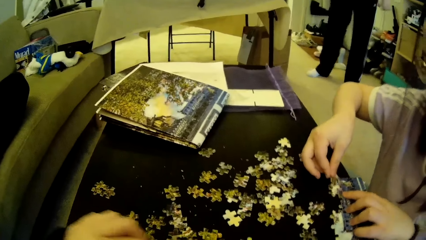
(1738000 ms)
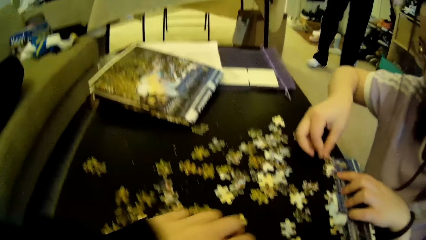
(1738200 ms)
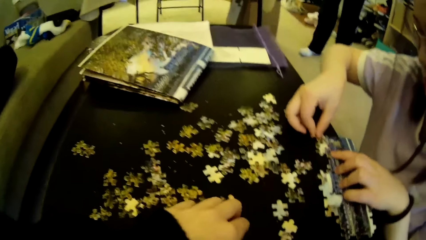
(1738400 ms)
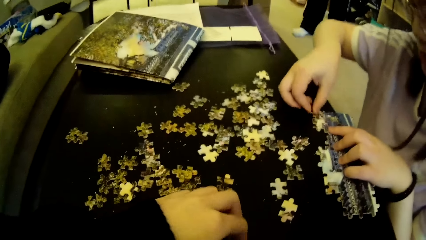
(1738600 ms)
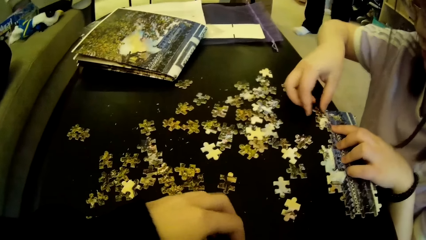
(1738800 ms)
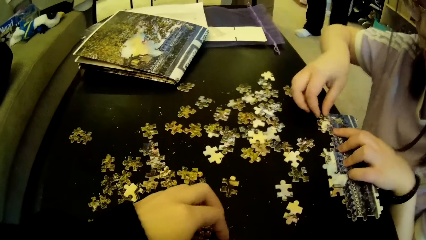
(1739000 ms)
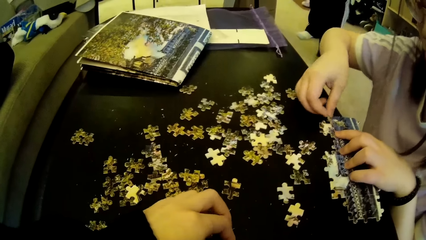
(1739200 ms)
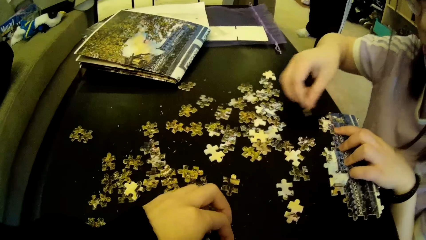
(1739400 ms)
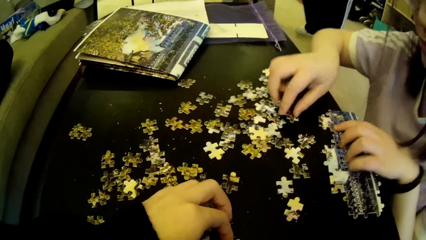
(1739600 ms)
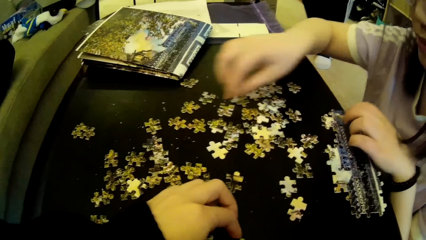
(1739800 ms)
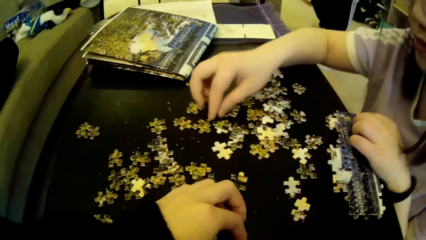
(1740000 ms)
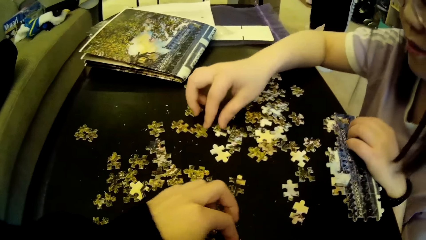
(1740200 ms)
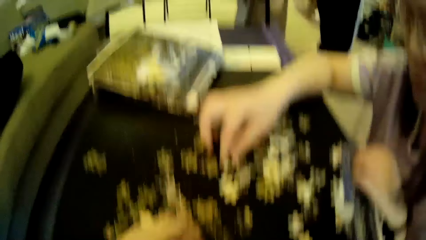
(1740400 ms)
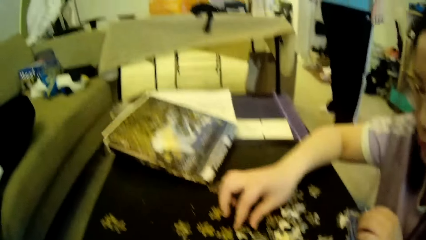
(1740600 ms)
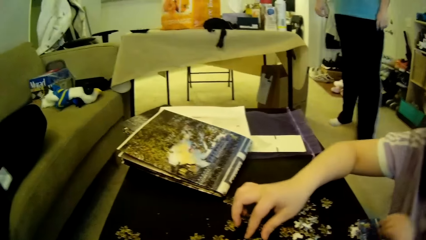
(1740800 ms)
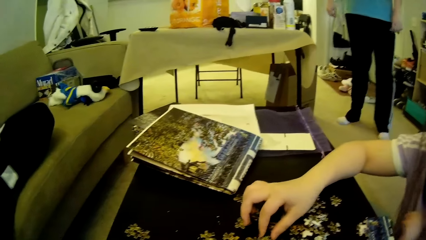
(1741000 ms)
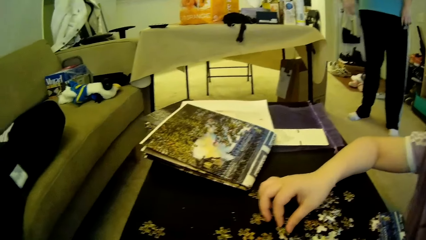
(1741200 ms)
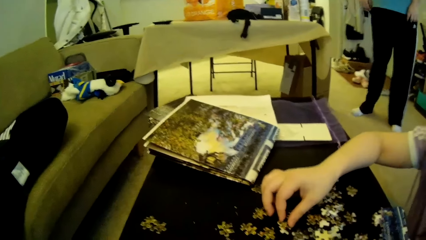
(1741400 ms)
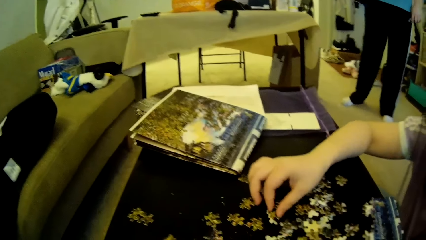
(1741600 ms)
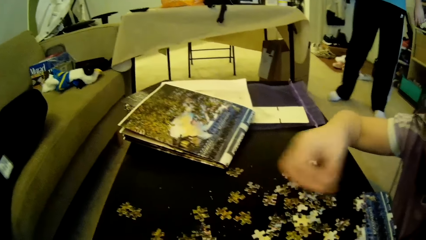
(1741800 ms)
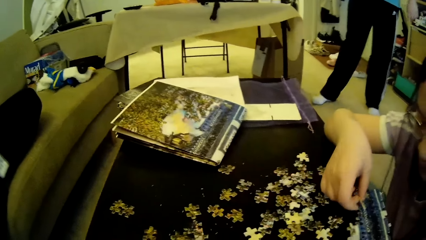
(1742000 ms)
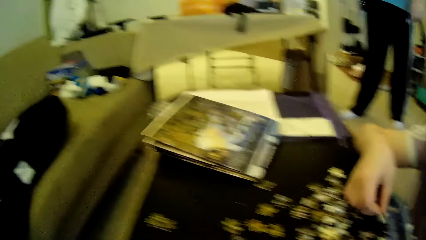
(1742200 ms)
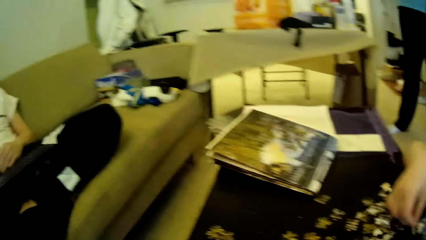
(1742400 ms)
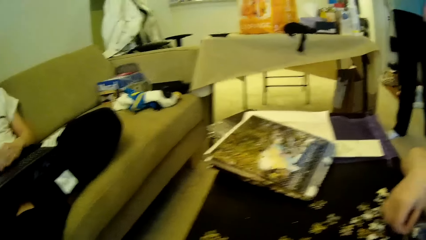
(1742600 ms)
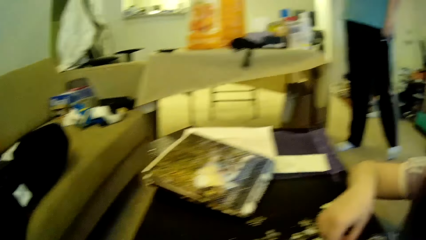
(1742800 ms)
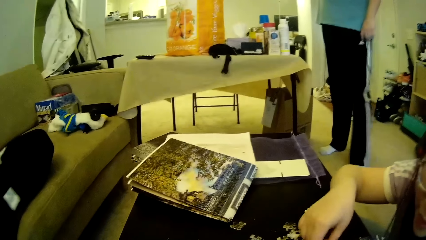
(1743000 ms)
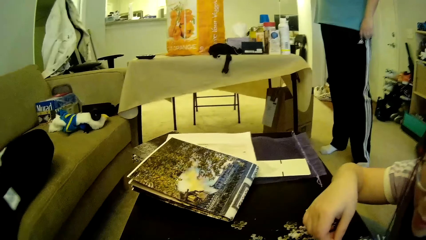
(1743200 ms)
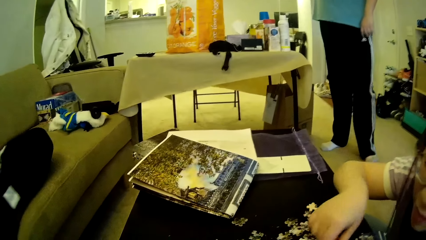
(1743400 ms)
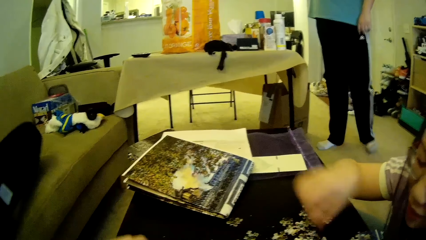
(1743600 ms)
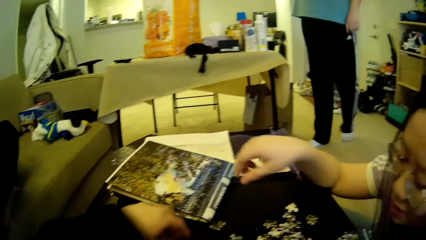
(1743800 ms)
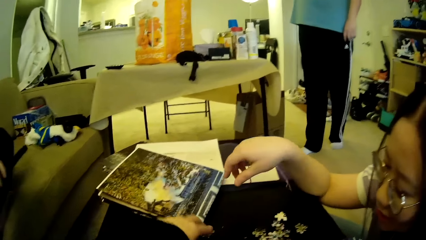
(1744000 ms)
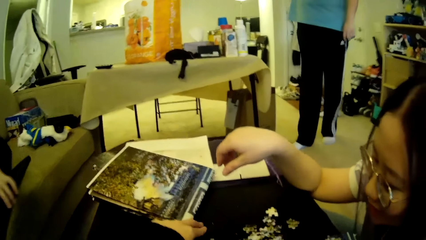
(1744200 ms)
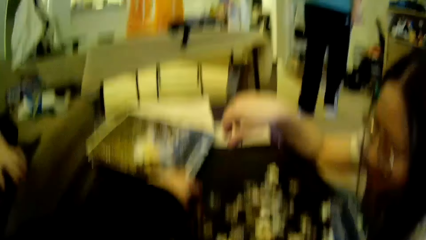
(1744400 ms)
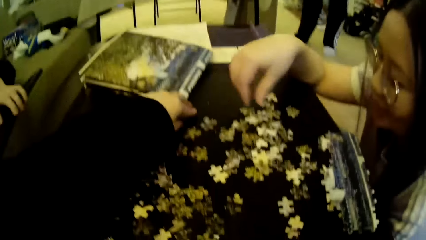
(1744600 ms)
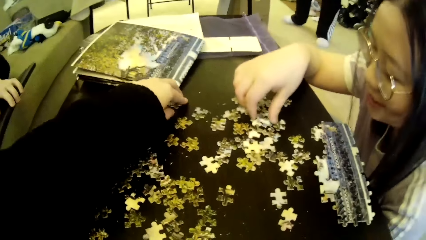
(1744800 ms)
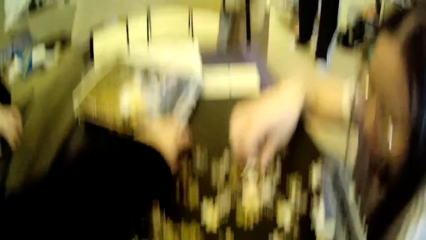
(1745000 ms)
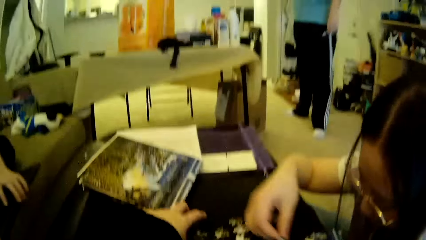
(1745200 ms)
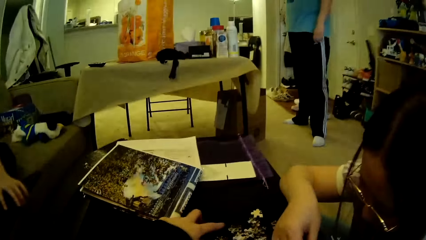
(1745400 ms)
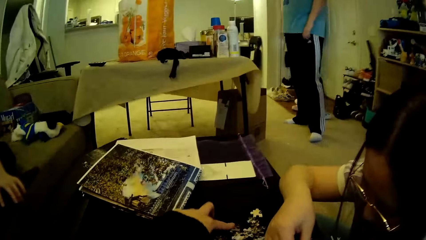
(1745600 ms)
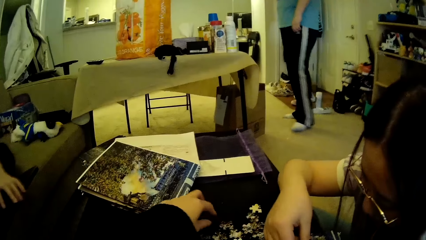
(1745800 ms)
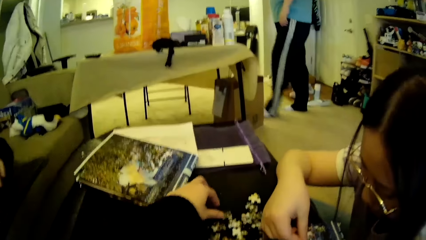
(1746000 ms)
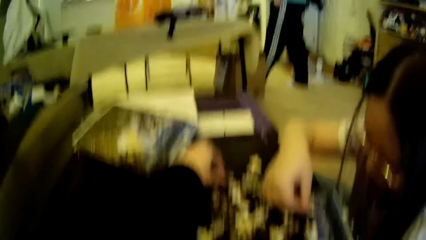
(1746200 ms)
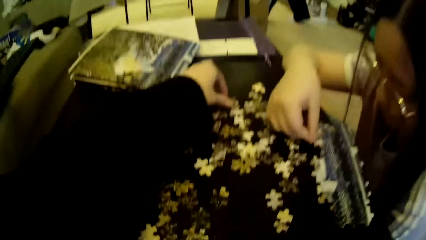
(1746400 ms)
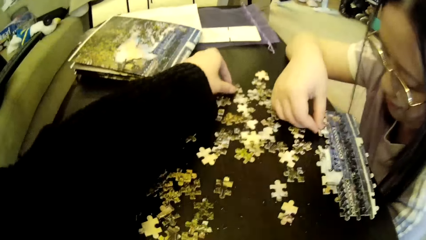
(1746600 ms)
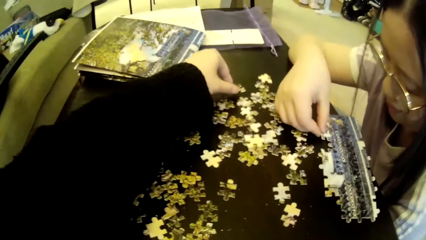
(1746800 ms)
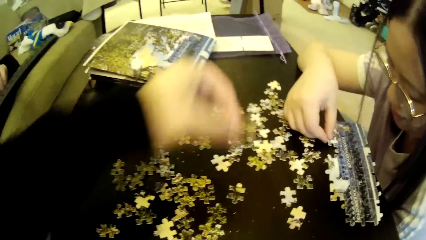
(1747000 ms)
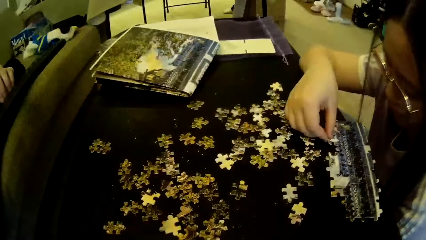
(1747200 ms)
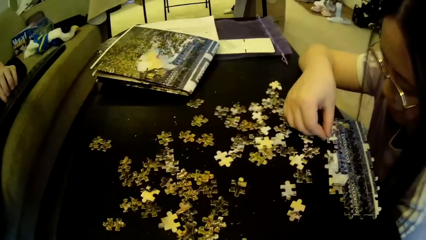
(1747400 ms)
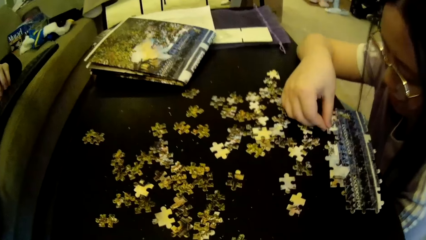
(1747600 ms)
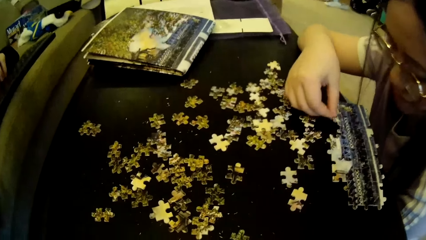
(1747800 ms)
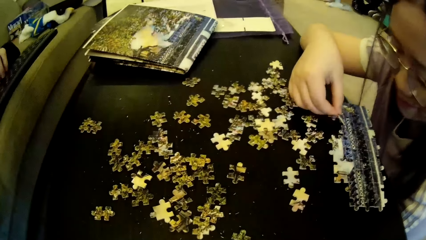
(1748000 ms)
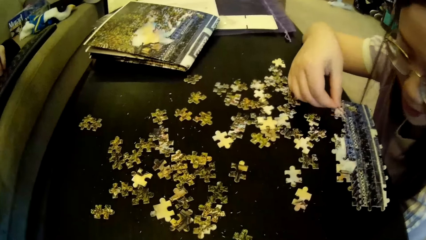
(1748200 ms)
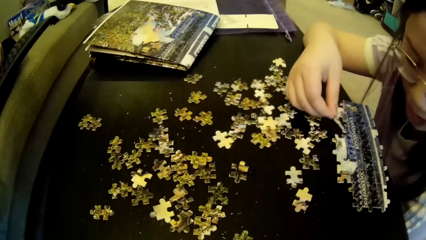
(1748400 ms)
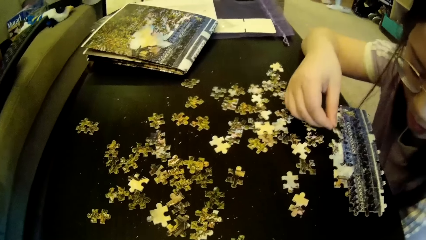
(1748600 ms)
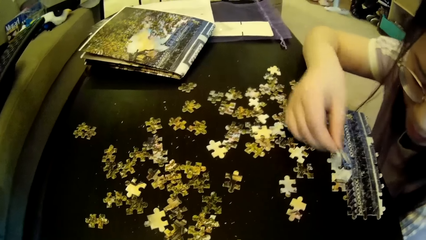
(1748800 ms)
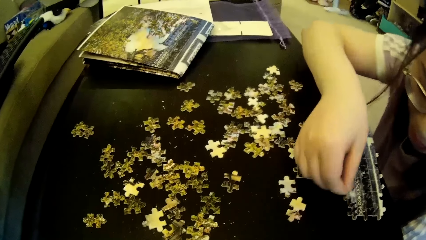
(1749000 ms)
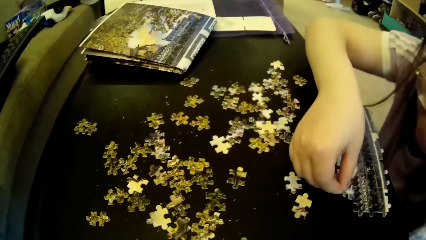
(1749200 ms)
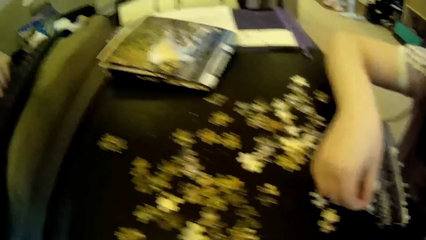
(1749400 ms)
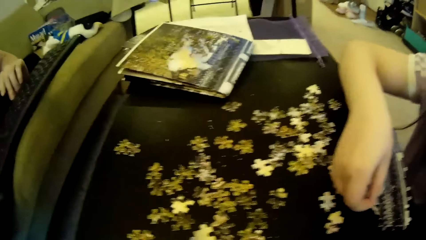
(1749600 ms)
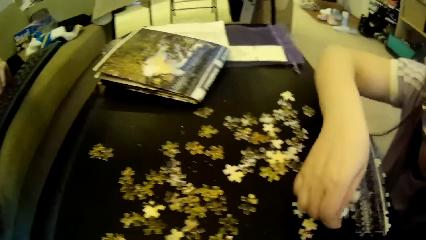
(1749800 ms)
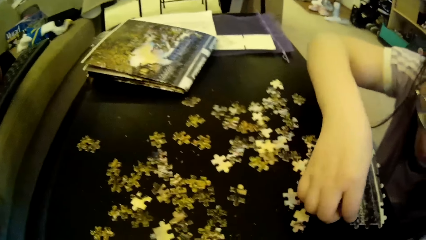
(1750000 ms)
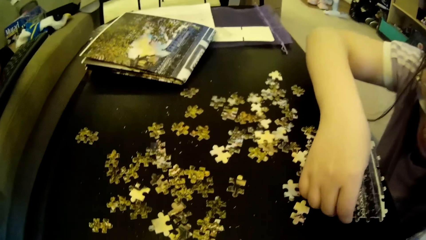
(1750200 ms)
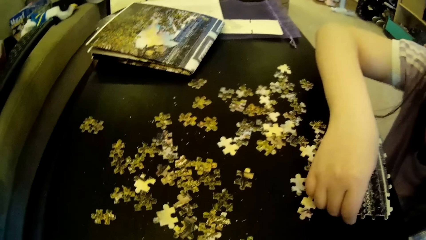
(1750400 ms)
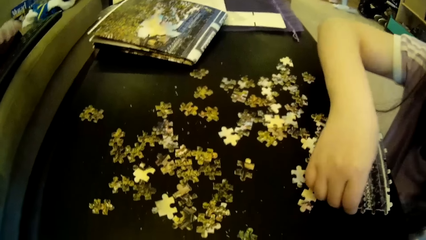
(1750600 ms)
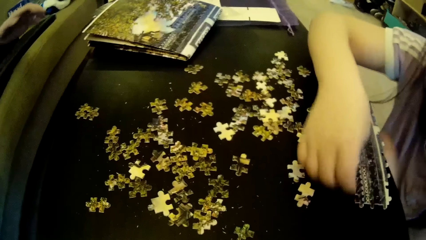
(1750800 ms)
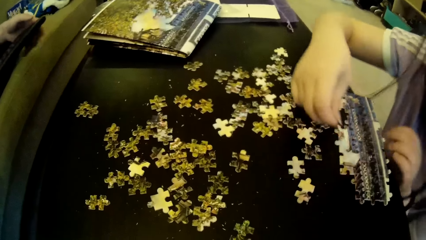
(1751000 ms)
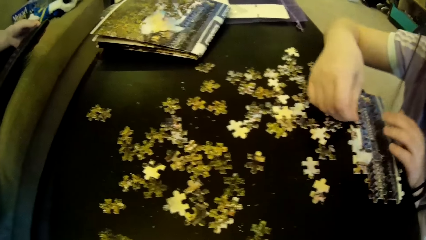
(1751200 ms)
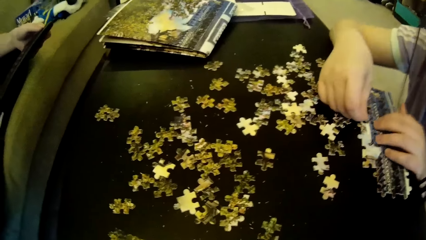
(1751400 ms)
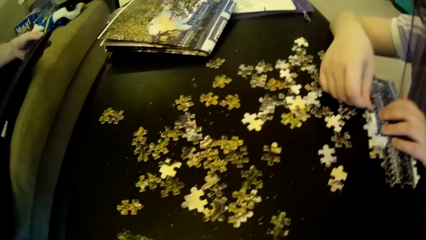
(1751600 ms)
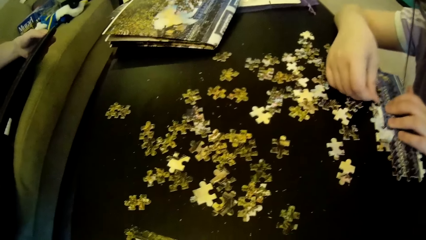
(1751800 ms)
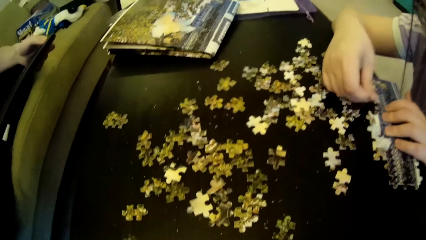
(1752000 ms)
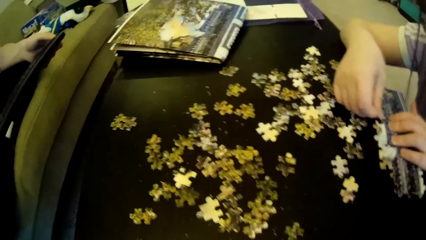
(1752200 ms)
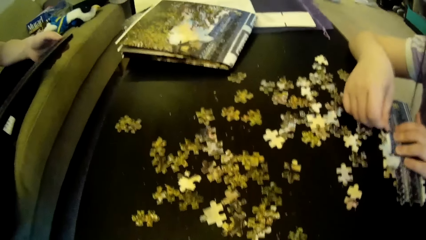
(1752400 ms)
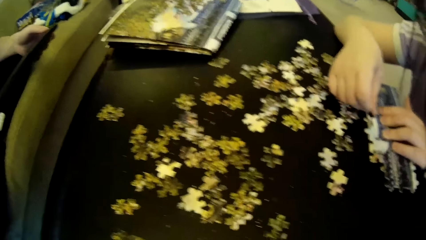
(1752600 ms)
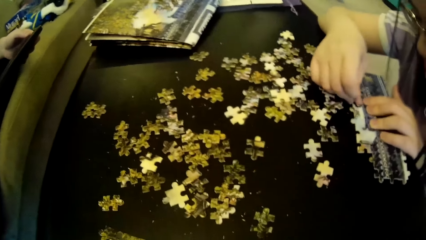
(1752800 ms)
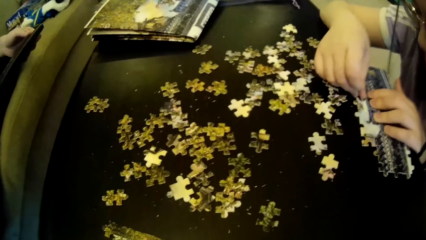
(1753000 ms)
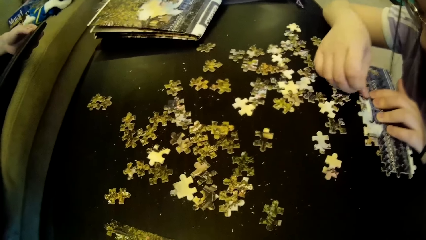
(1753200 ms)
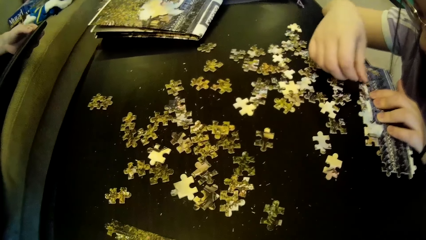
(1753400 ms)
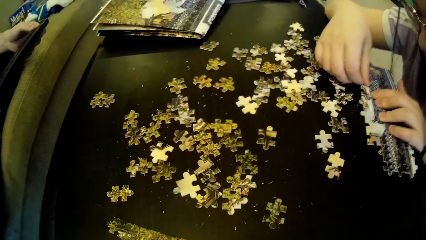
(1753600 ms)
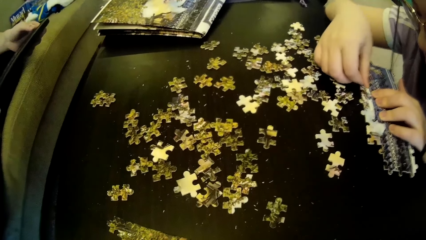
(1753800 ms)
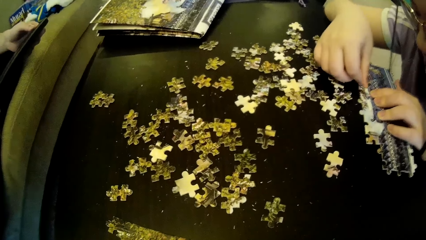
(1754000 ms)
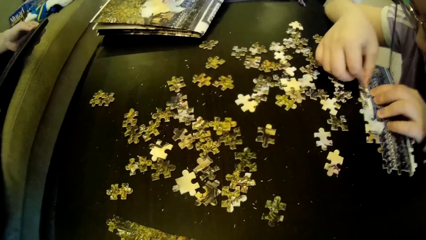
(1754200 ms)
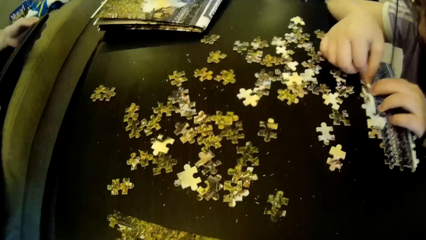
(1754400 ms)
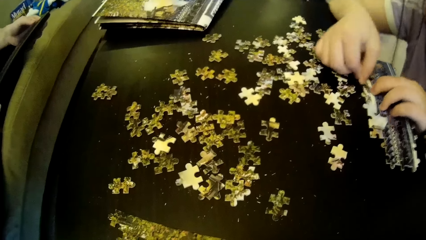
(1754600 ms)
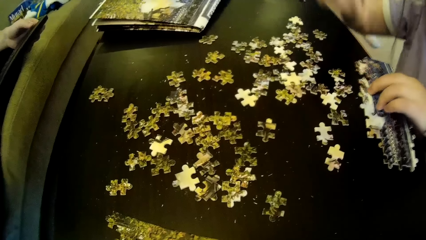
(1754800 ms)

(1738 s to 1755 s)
The camera wearer picks the model piece. The lady tests the puzzle piece to a puzzle pattern. The camera wearer adjusts puzzle pieces on the table. The lady moves the model pieces, drops a puzzle piece on the table, and picks a puzzle piece on the table. A man moves the legs. Another man operates the keyboard. The camera wearer and the lady pick puzzle pieces on the table. The first man steps forward. The lady looks at the model pieces and fixes the puzzle piece to the puzzle pattern. The camera wearer looks around.
